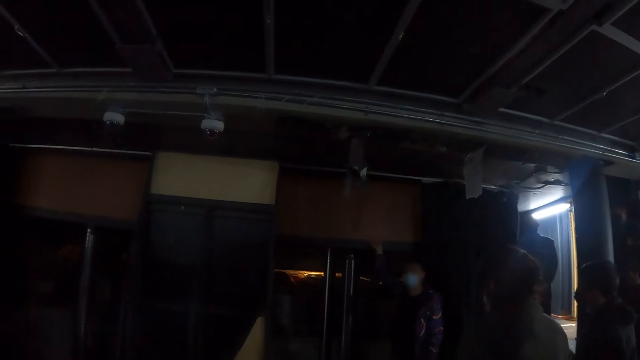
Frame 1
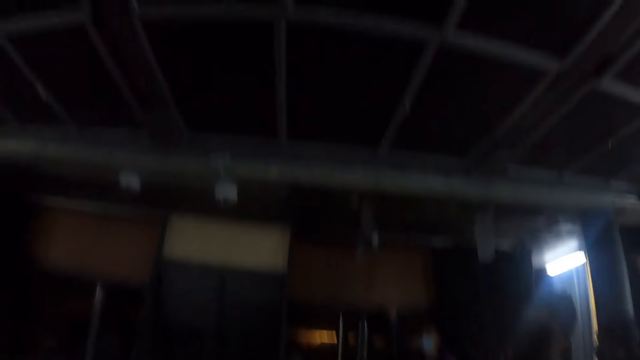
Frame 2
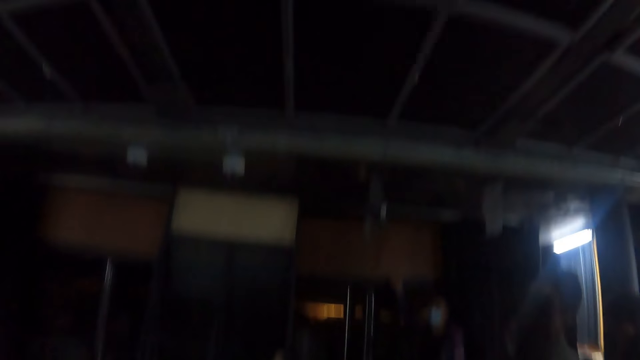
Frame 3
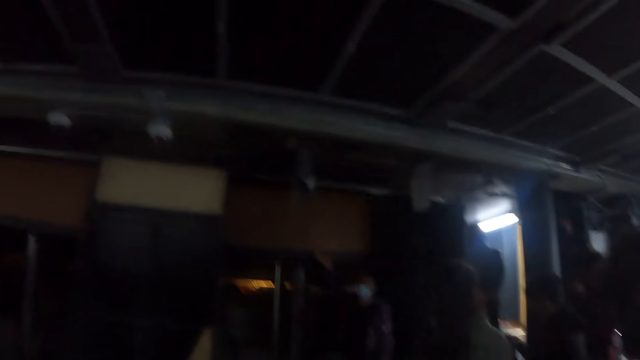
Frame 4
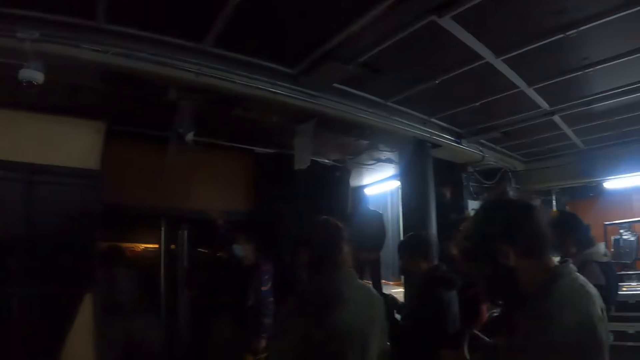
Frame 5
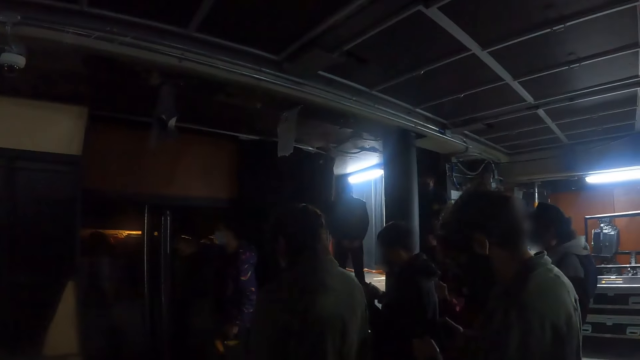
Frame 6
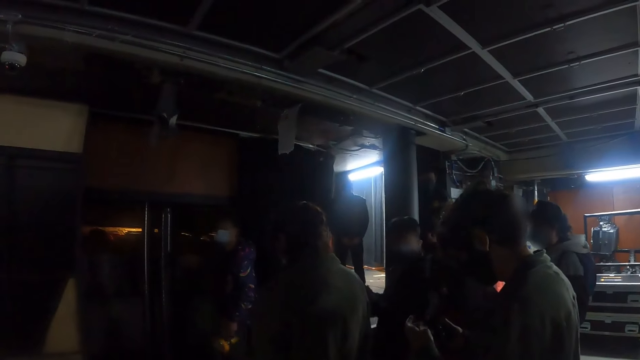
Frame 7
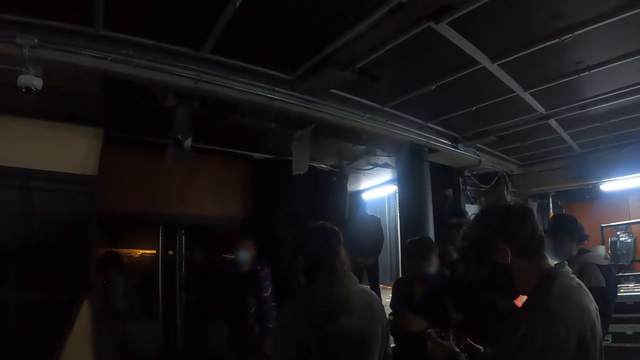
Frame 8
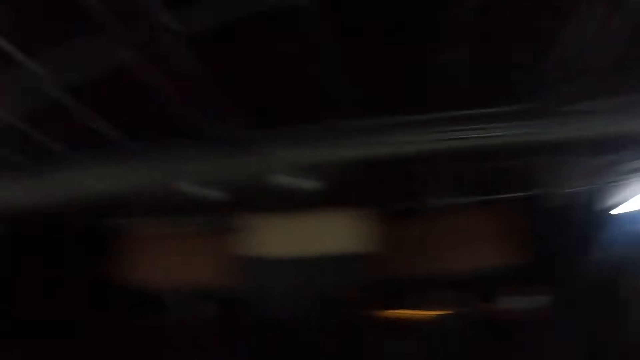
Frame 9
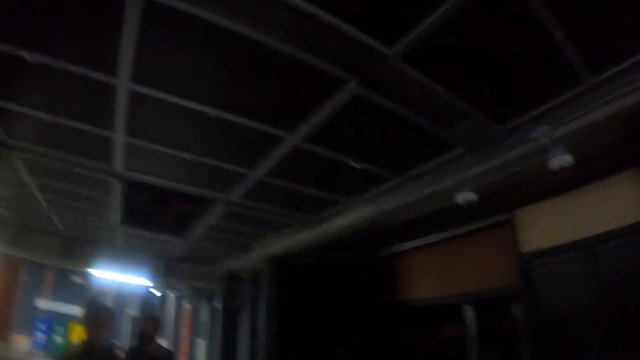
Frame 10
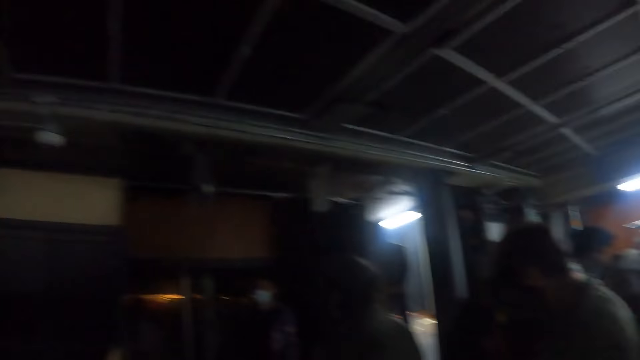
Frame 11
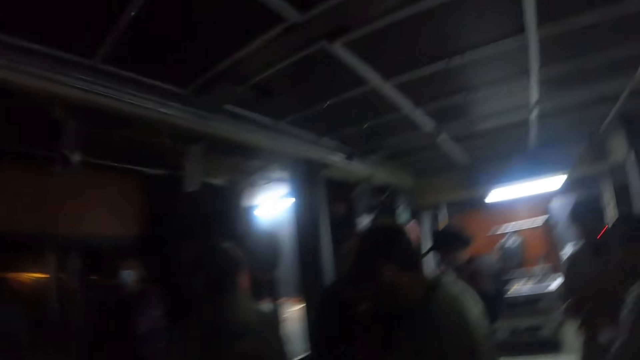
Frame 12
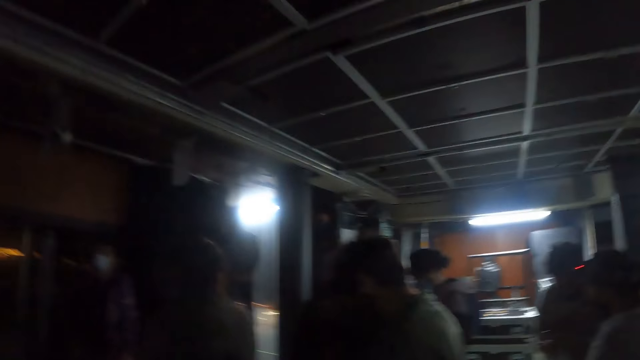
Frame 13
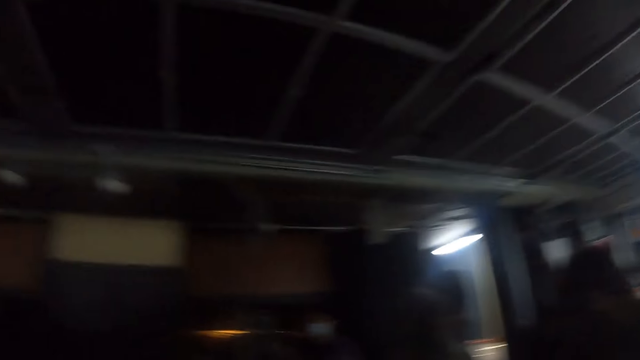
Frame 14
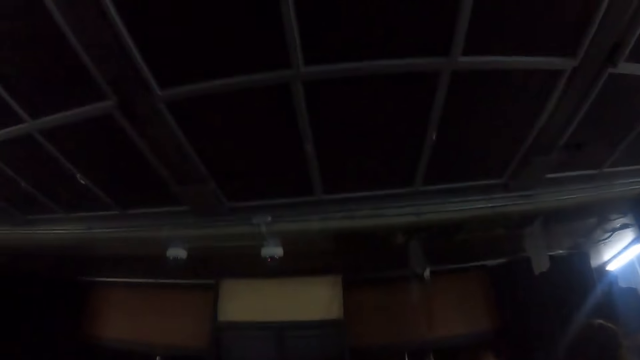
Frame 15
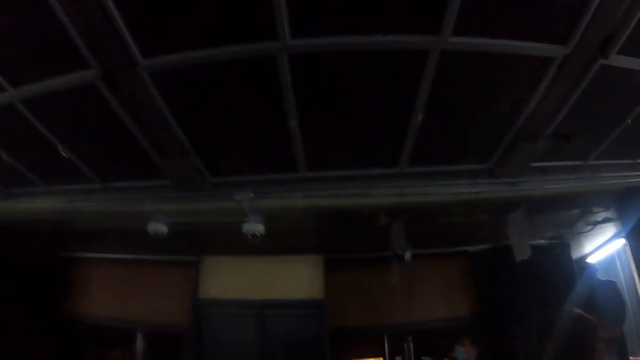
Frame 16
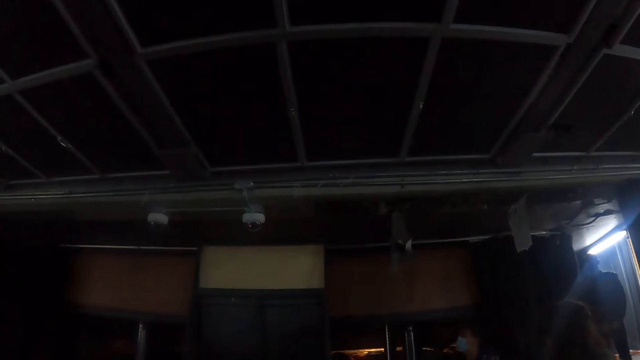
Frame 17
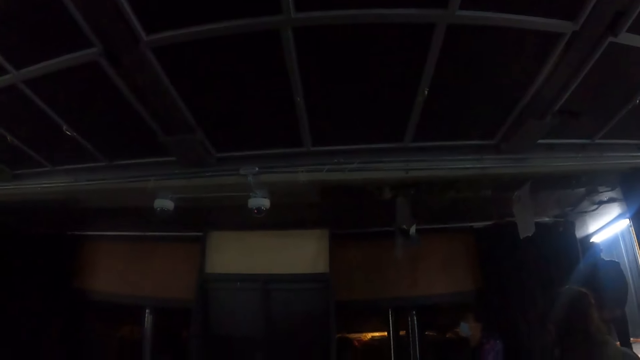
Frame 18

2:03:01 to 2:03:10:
The camera wearer looks around the room. A man does a hand gesture. The camera wearer looks around the room.

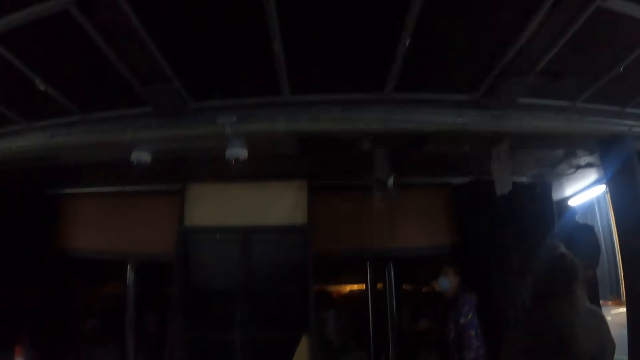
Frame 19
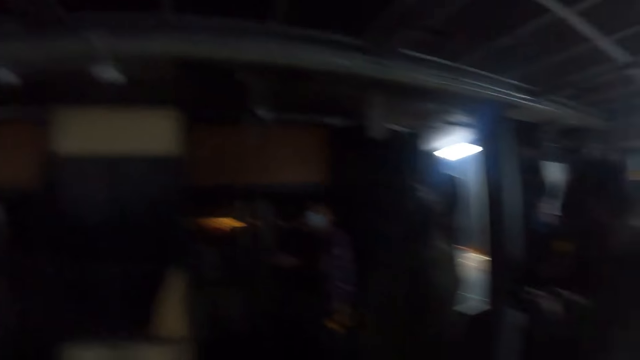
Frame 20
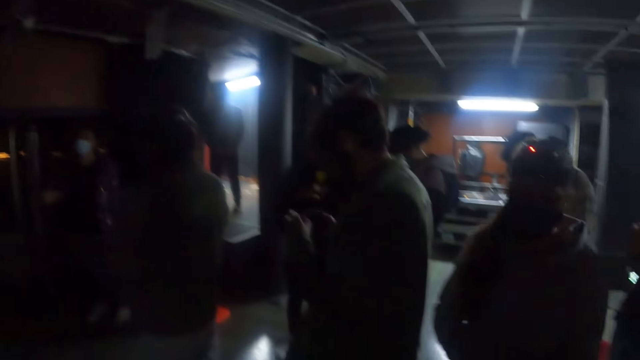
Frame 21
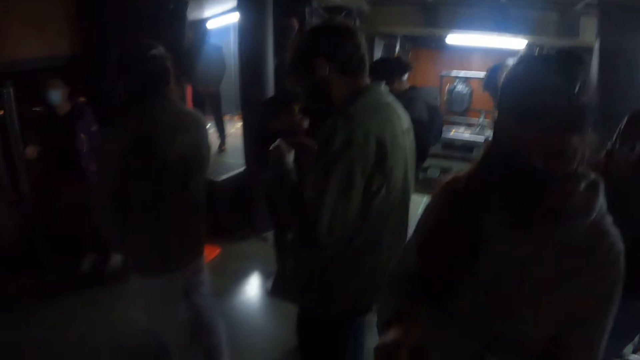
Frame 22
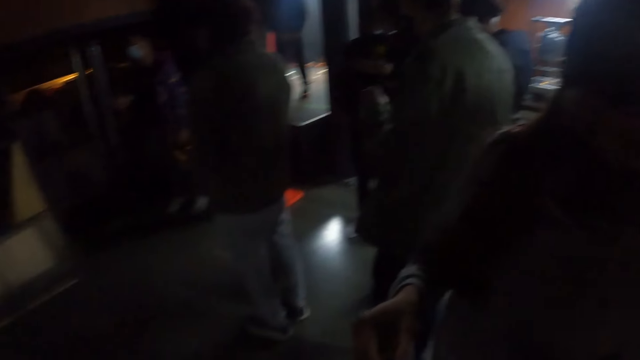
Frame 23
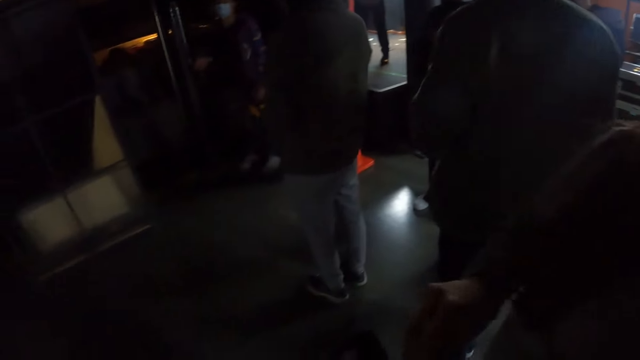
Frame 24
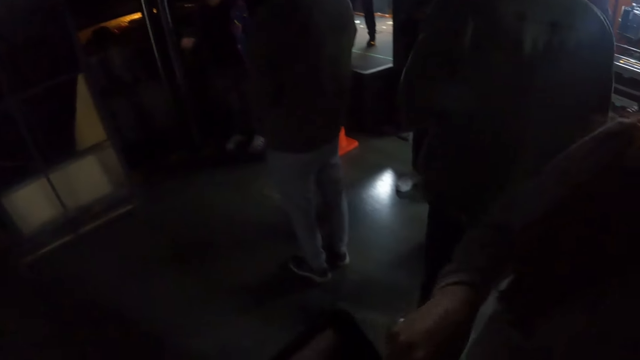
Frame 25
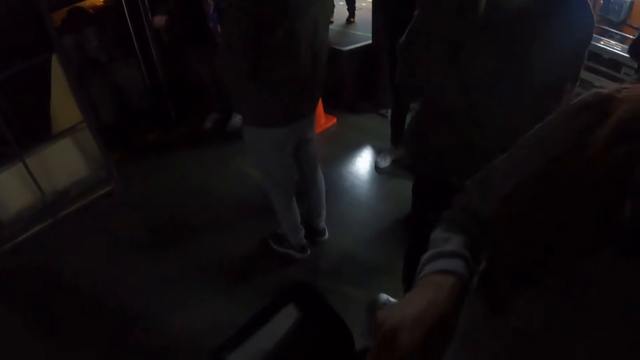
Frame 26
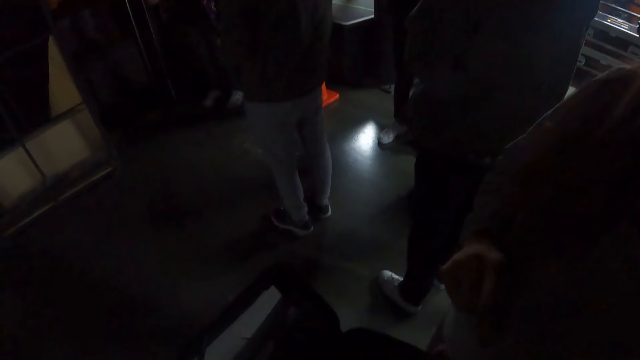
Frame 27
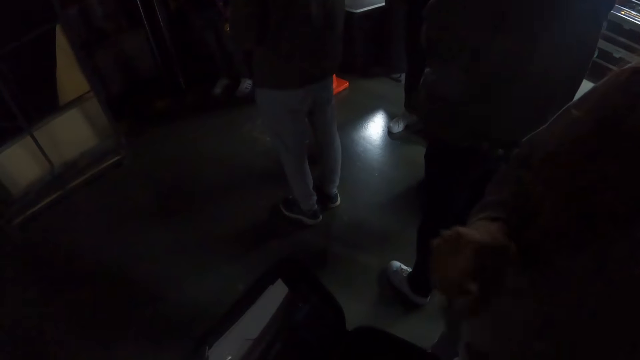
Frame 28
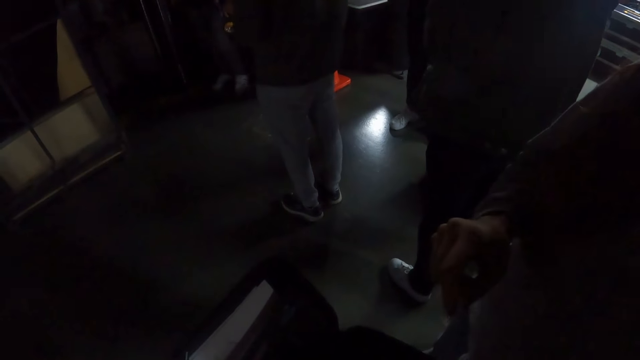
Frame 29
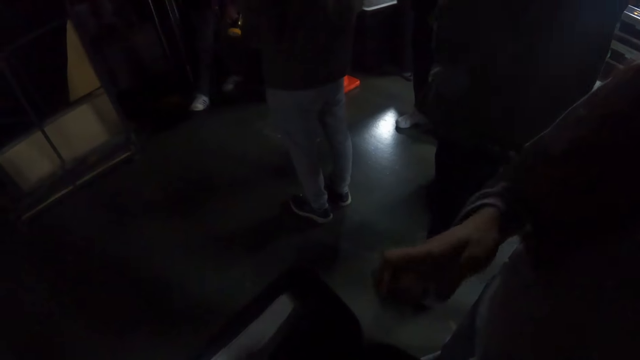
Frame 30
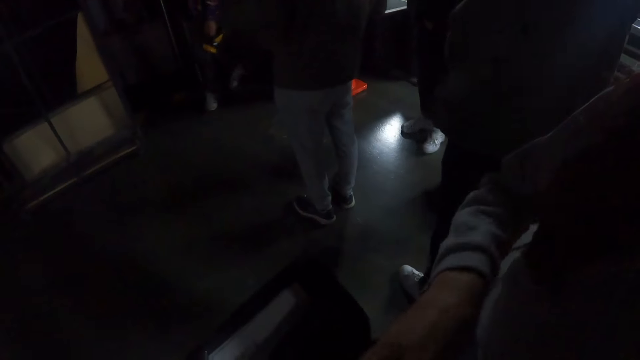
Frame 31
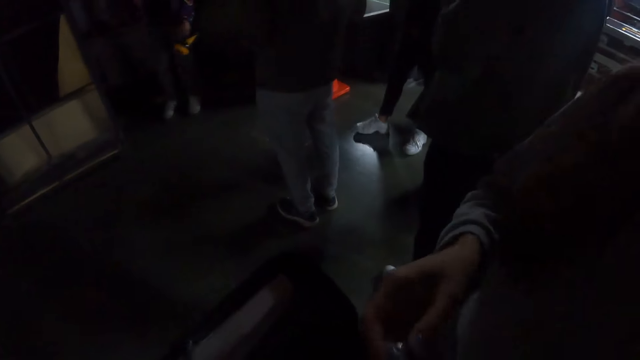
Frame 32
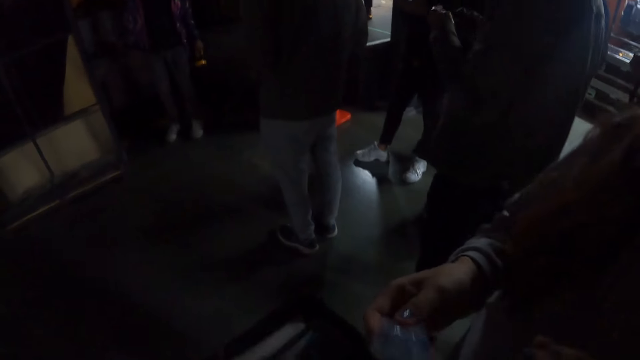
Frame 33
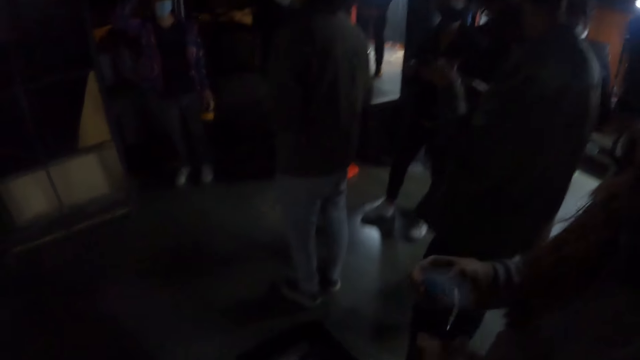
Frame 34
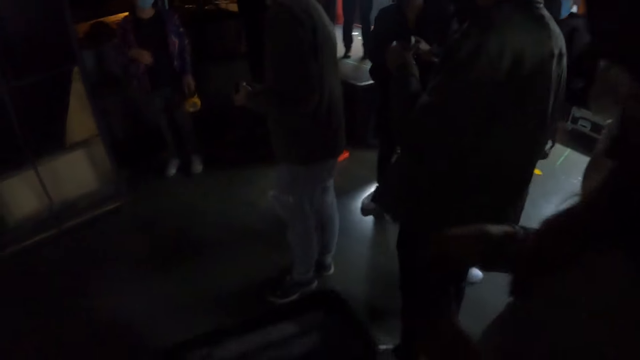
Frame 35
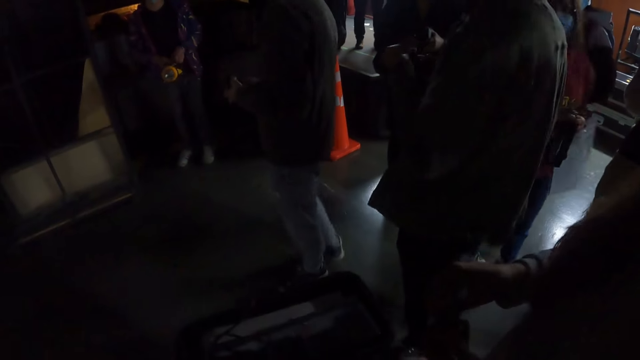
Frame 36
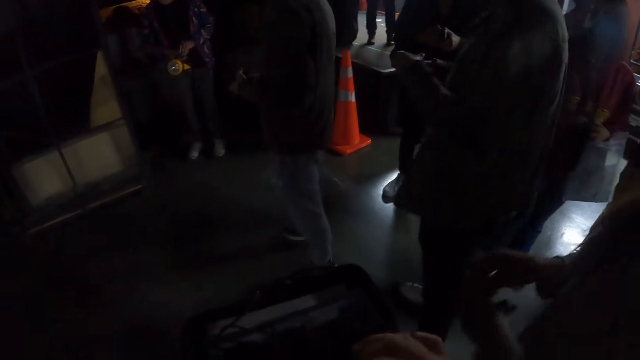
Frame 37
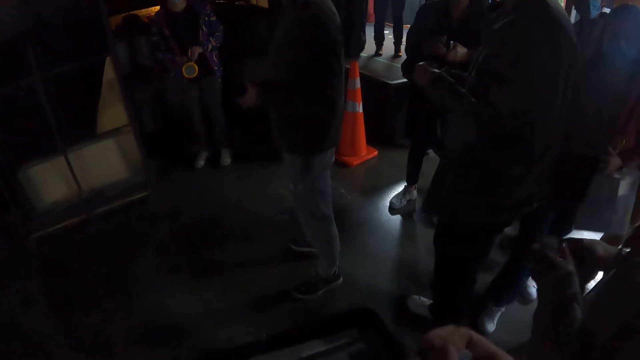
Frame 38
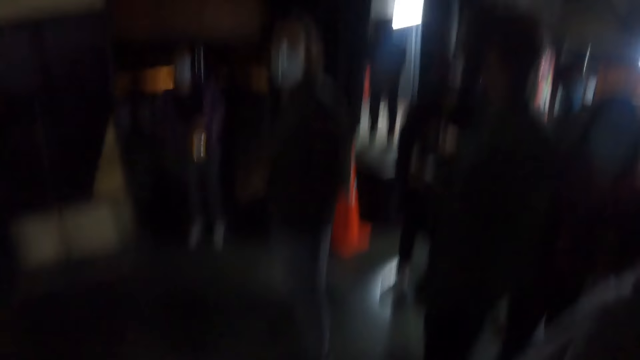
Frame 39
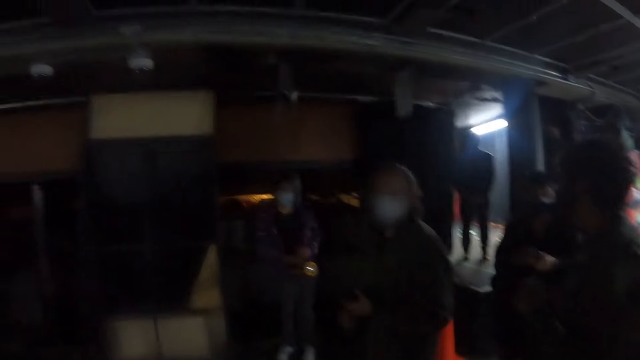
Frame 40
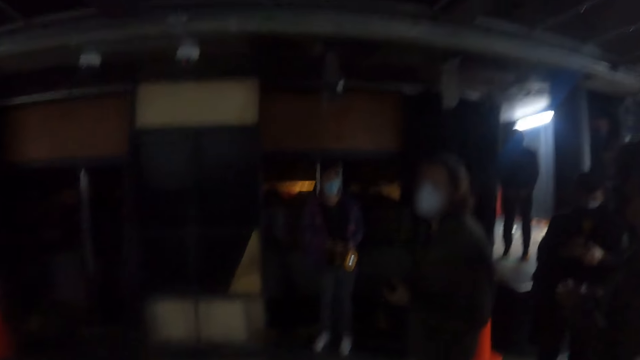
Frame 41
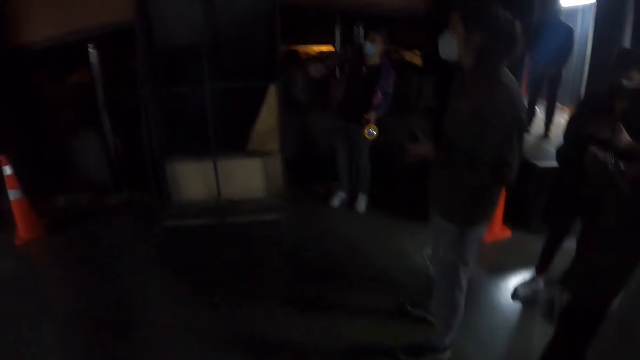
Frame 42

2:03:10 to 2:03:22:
The camera wearer interacts with a woman. A man adjusts himself. A lady places a paper in a bag. The lady picks up a paper from the bag. The camera wearer looks at the man.
